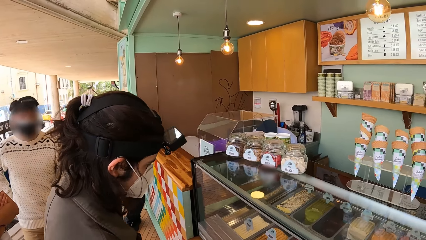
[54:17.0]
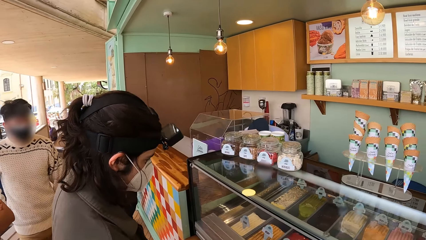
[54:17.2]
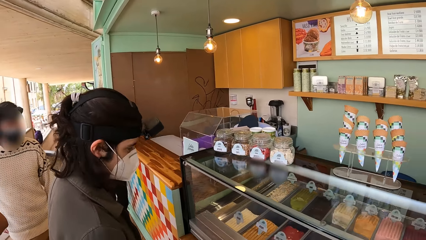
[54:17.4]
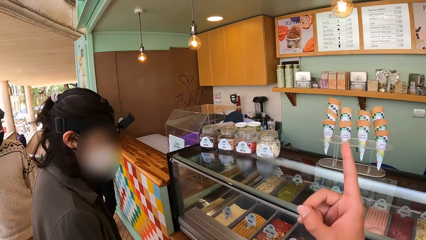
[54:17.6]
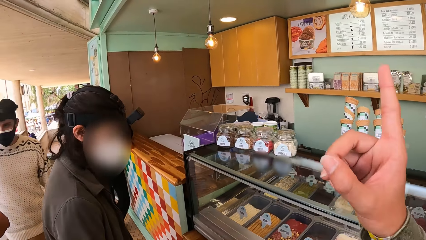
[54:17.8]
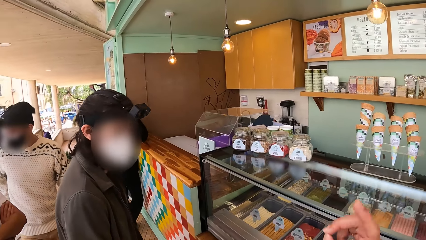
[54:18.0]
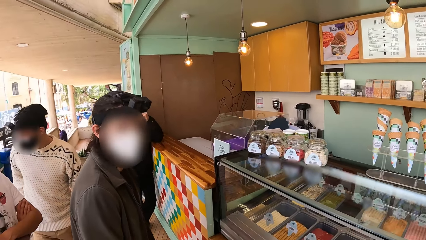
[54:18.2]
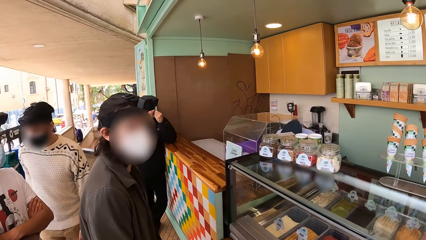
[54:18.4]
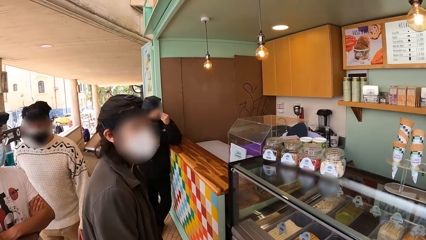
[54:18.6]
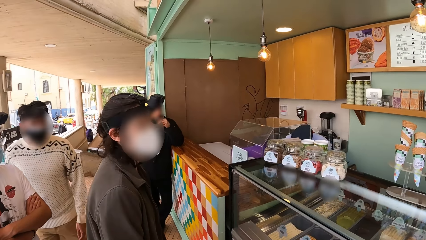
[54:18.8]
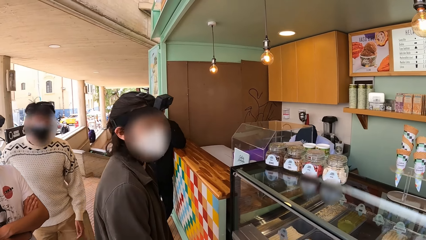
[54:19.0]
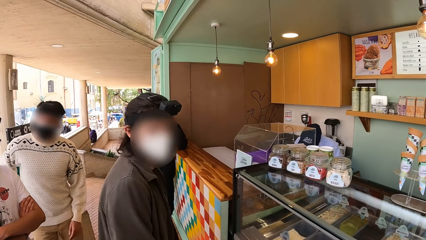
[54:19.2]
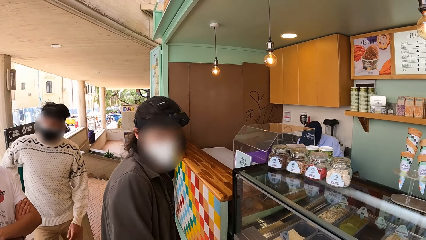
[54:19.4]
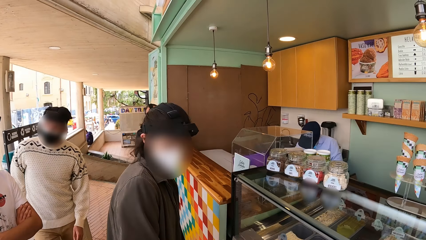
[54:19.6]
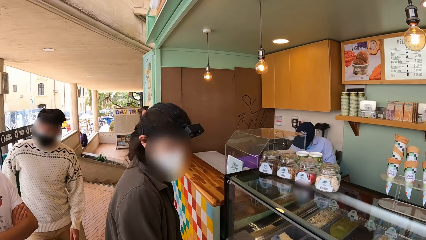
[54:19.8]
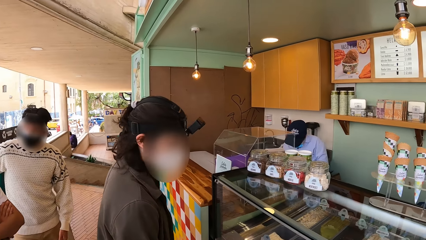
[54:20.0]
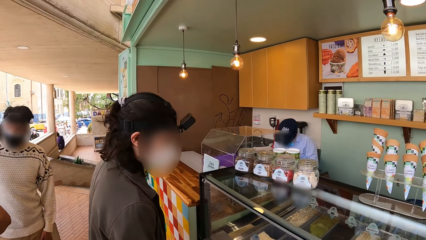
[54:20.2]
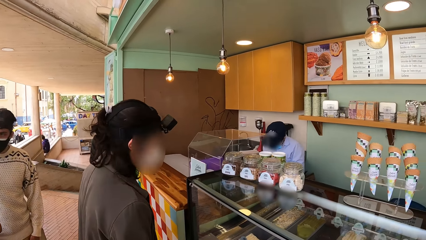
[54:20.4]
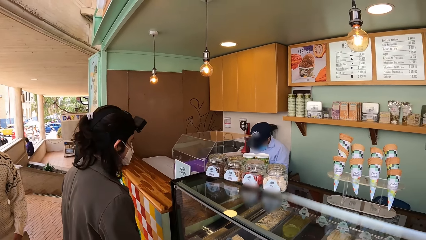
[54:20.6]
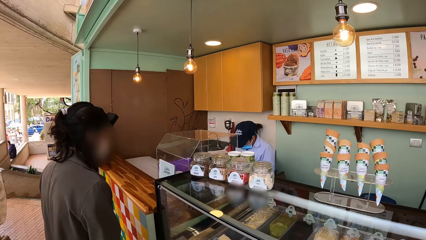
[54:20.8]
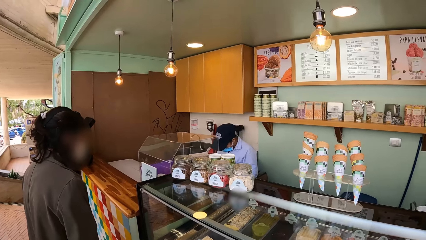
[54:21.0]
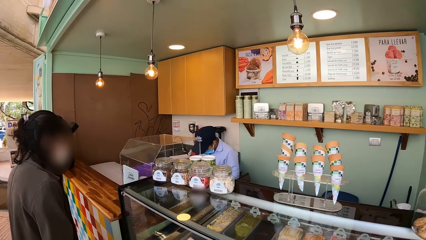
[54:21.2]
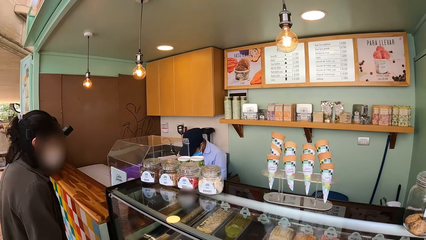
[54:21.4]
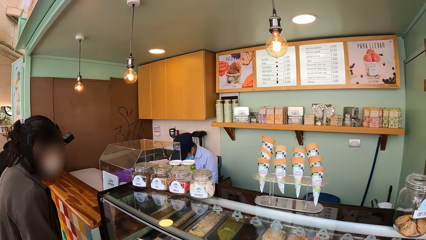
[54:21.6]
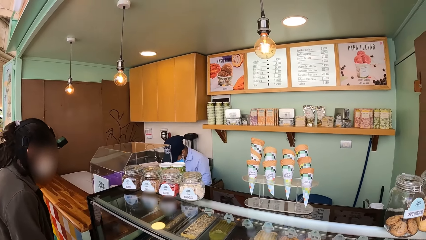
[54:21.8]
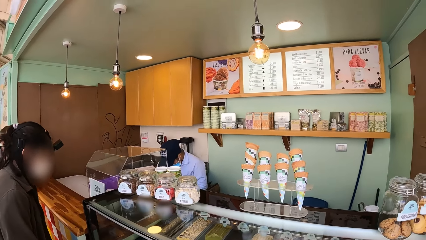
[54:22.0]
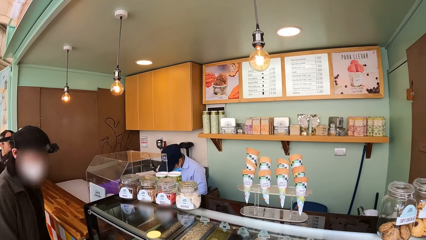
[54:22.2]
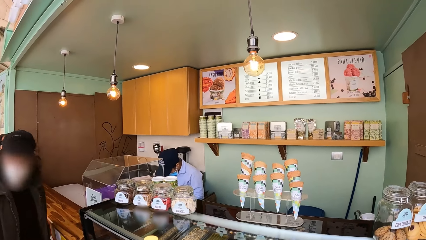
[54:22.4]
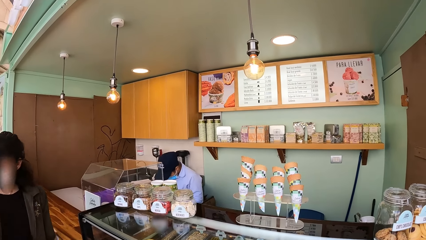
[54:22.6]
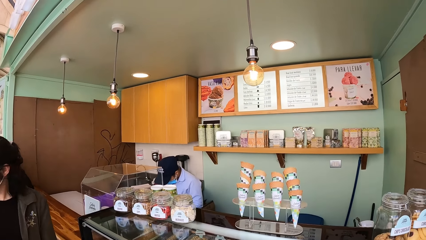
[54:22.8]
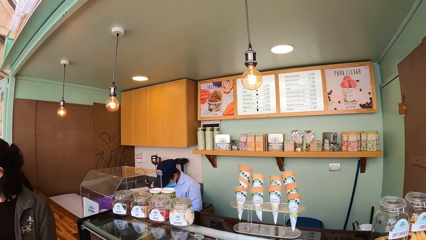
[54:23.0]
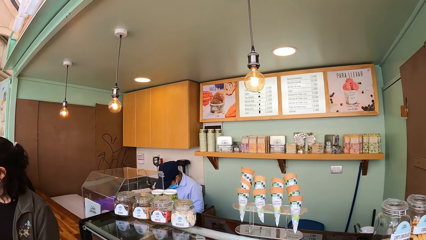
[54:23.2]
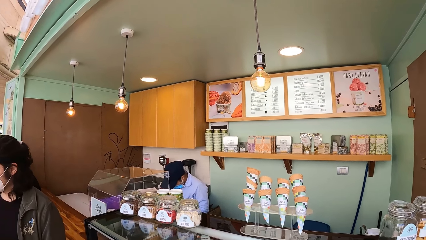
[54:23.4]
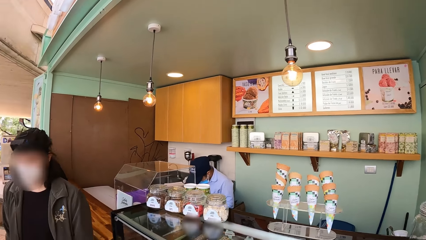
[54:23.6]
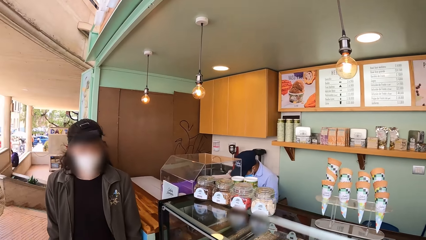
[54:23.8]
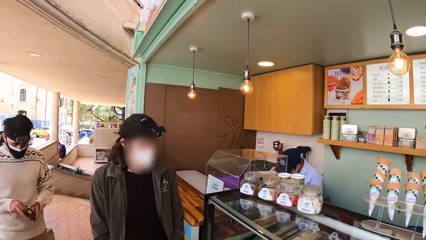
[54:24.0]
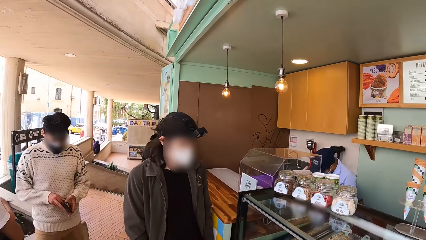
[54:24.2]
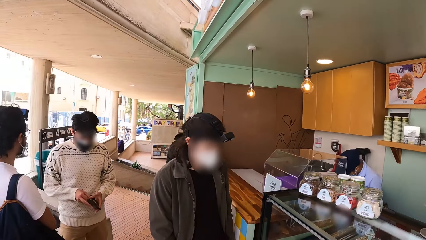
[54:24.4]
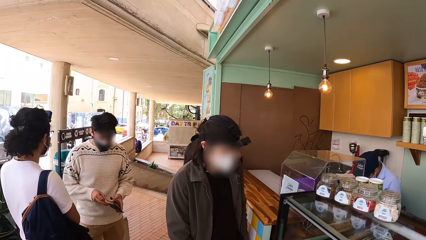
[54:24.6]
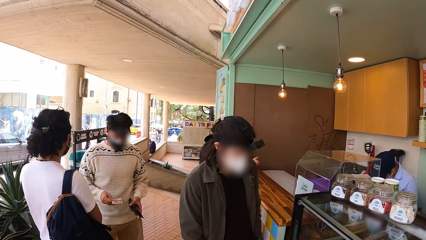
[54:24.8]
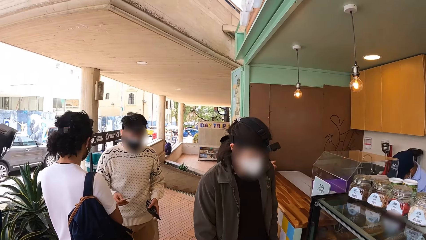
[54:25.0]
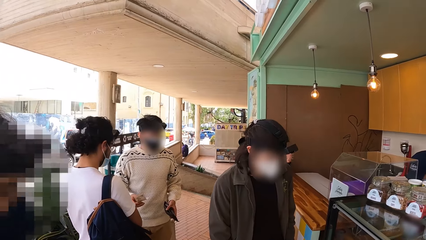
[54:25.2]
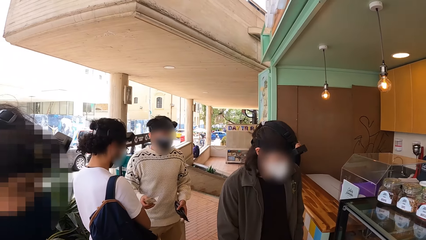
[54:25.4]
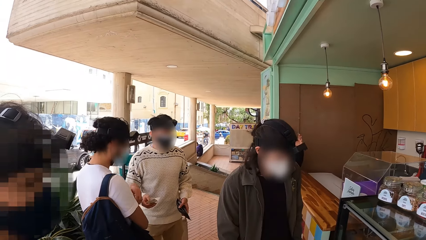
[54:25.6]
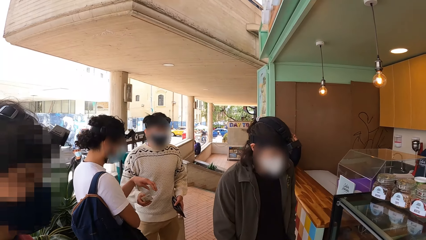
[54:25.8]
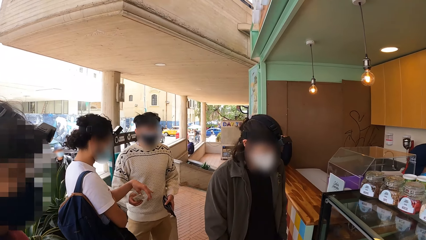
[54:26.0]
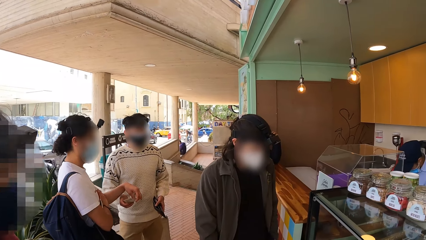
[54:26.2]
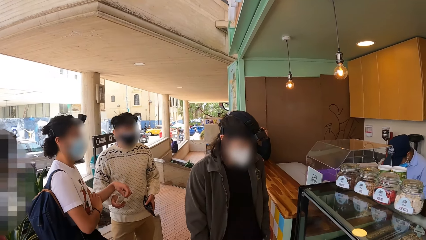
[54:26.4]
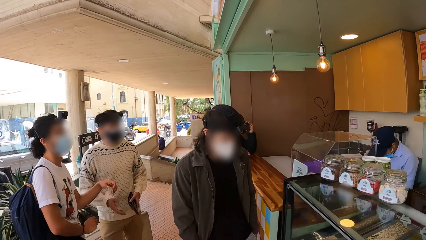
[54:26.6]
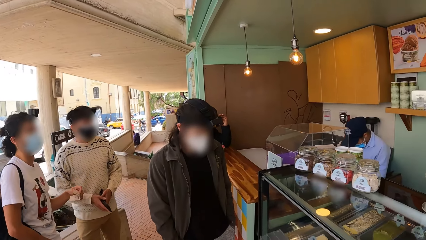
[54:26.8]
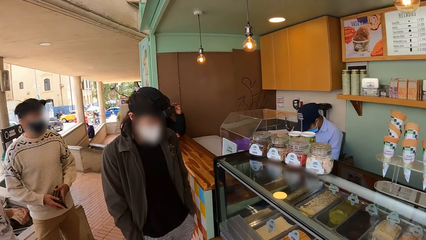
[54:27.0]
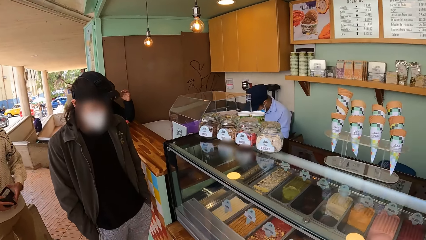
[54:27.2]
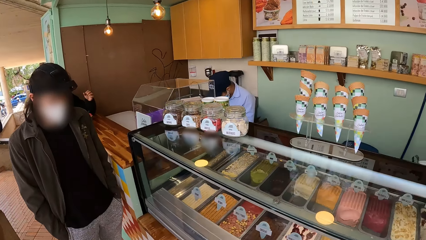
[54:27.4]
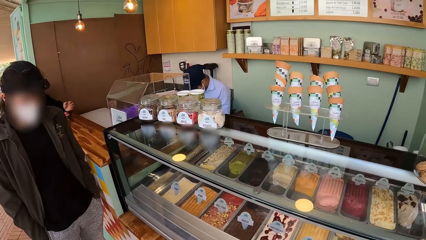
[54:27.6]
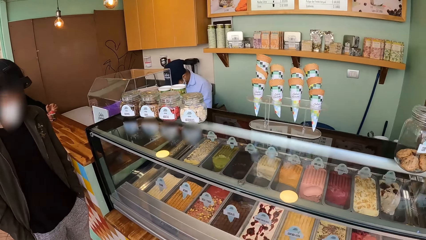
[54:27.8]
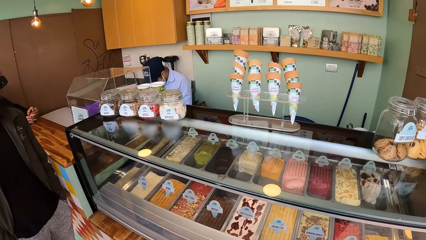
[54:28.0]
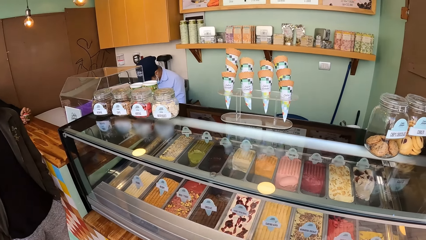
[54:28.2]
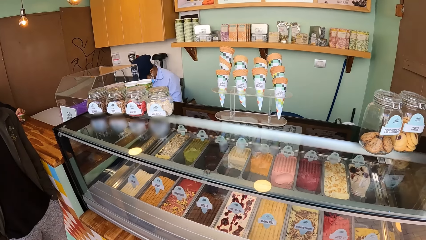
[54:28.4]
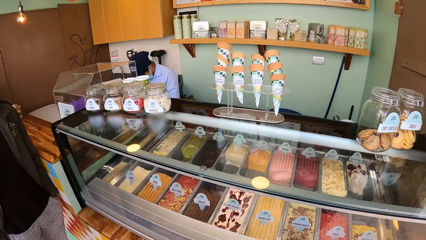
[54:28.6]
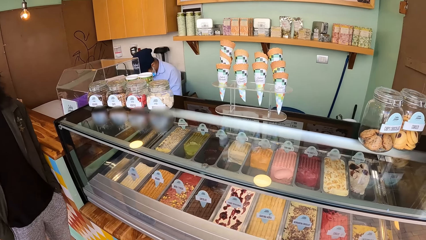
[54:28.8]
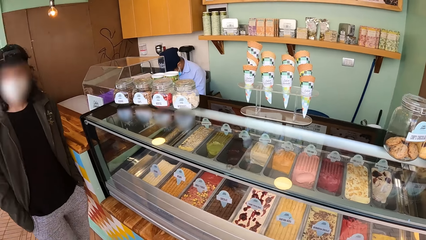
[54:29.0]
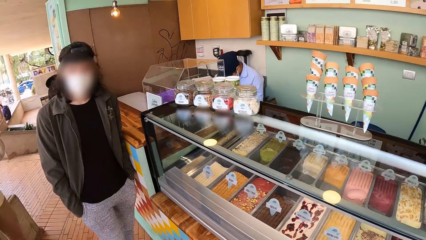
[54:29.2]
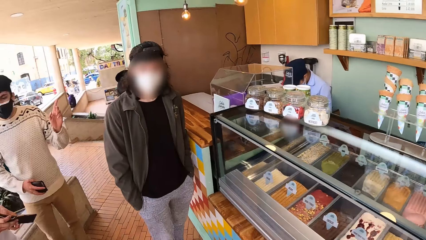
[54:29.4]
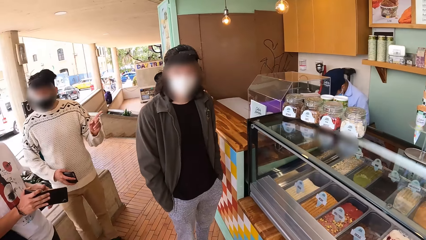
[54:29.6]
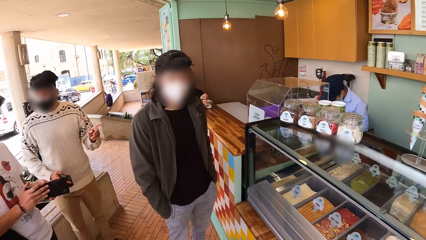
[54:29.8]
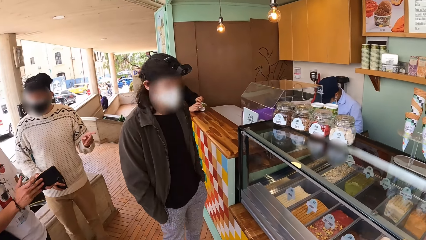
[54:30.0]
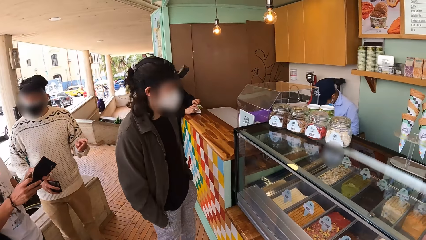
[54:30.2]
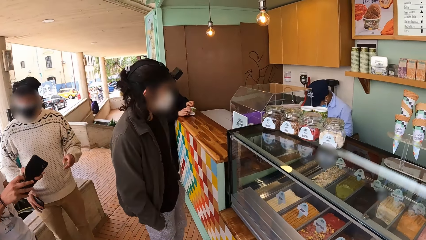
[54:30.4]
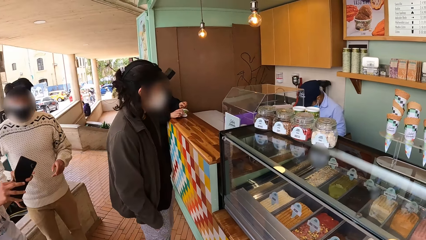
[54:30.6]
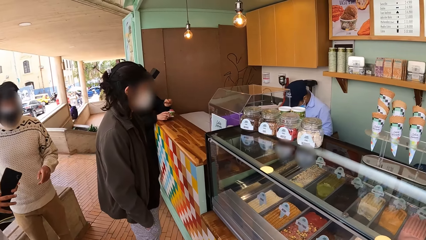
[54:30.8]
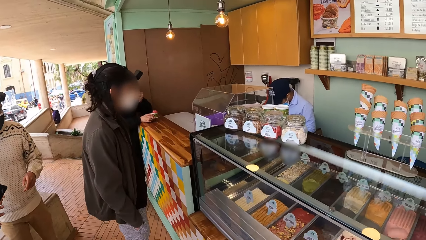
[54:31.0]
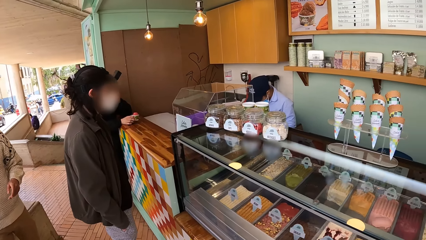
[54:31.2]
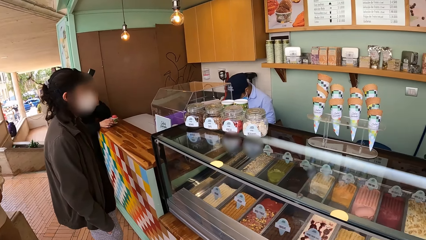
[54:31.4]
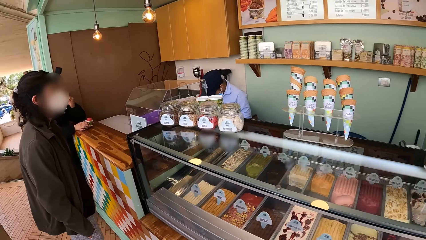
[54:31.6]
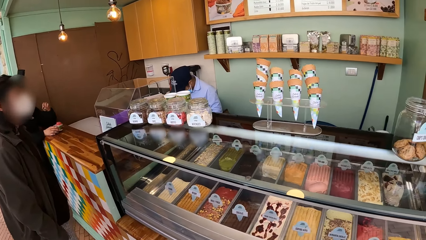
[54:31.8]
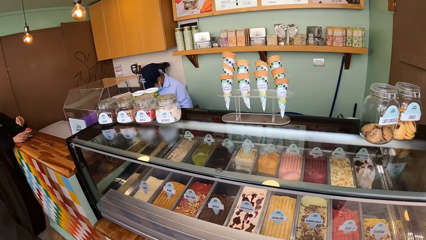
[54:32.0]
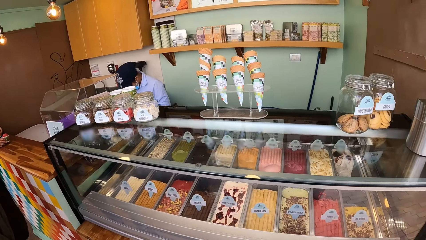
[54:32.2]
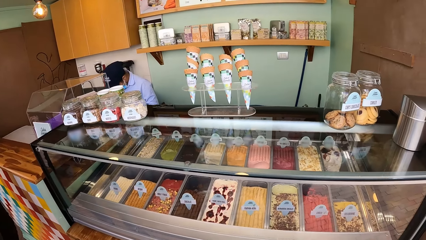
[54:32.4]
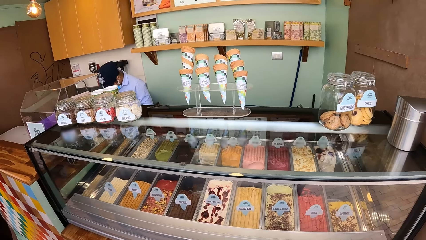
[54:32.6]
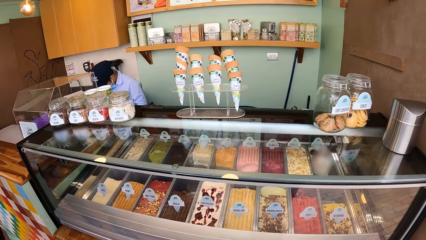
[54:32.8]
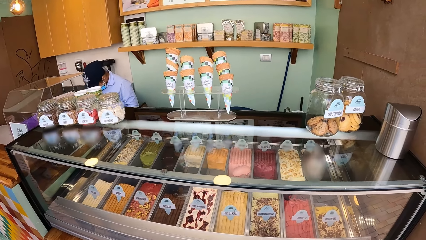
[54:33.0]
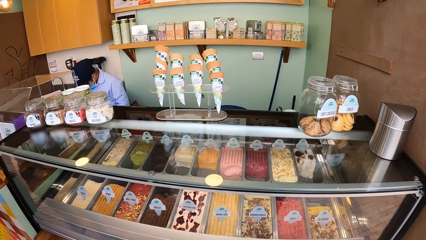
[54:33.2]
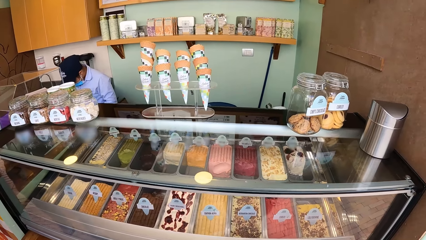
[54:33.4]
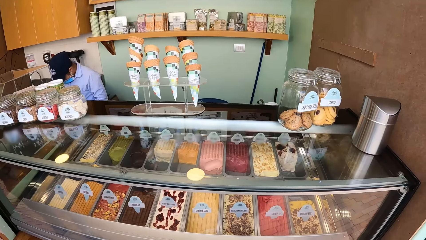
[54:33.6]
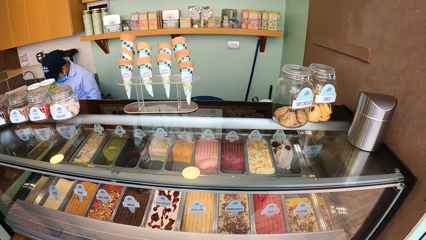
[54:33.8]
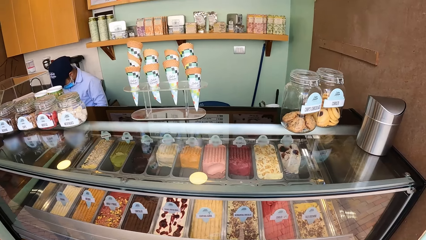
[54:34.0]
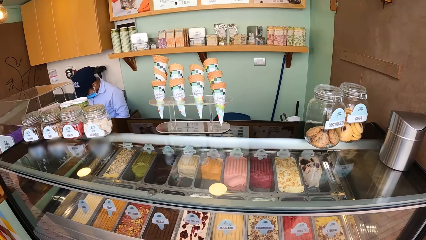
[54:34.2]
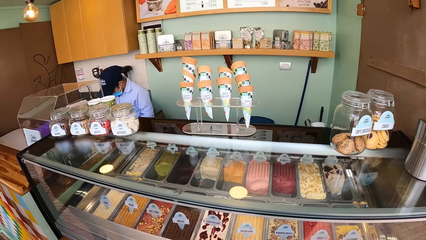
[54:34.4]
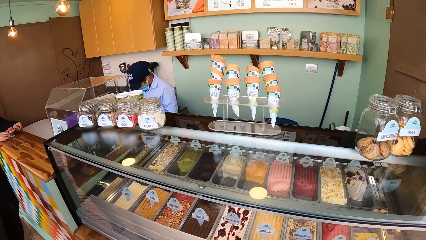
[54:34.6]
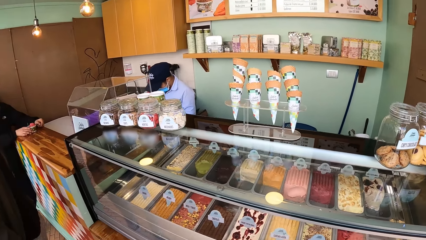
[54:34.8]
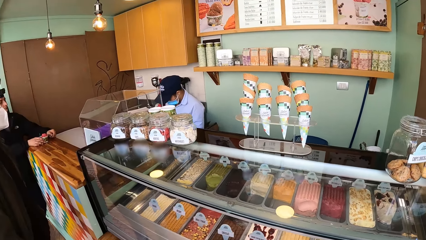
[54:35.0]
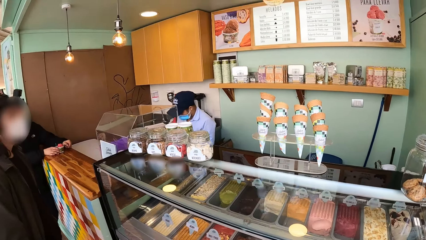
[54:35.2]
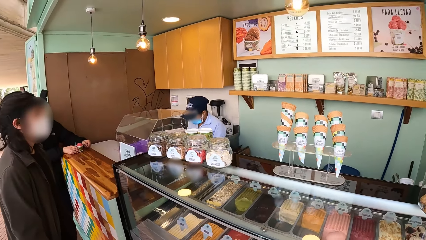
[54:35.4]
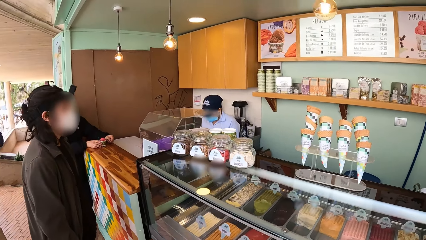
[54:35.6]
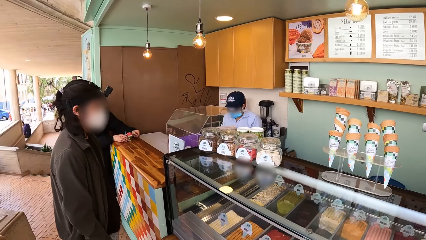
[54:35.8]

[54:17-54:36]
The camera wearer interacts with a man. Another man holds a wallet in his left hand. The second man takes money from the wallet with his right hand. The camera wearer looks around the ice cream shop. A third man takes the money from the second man with his left hand. The second man holds the wallet with his hands. The second man holds the wallet in his right hand. The third man holds a wallet with his hands.
